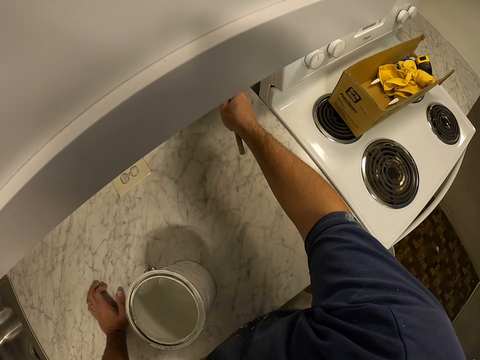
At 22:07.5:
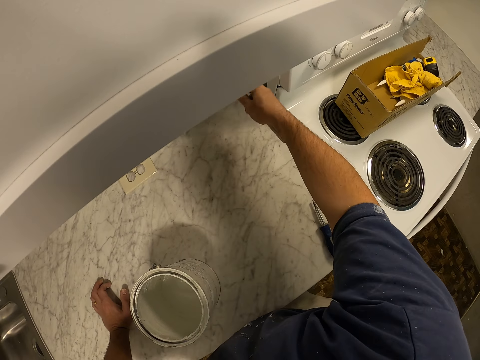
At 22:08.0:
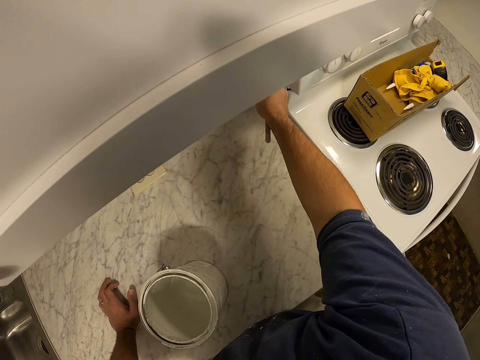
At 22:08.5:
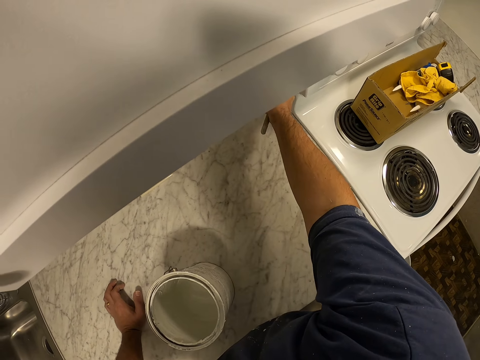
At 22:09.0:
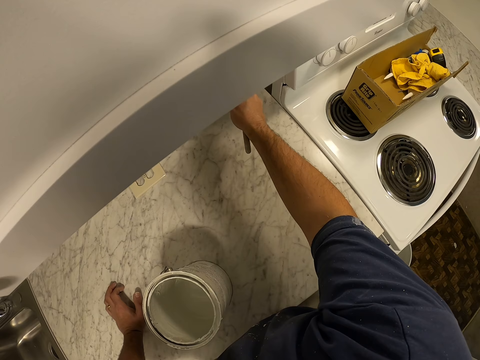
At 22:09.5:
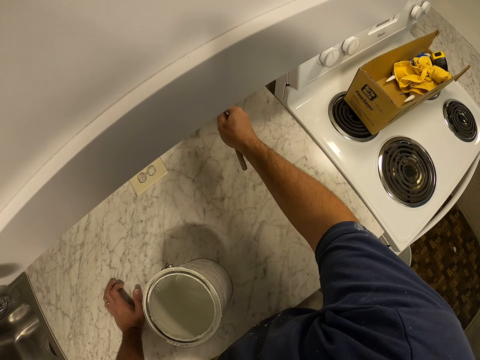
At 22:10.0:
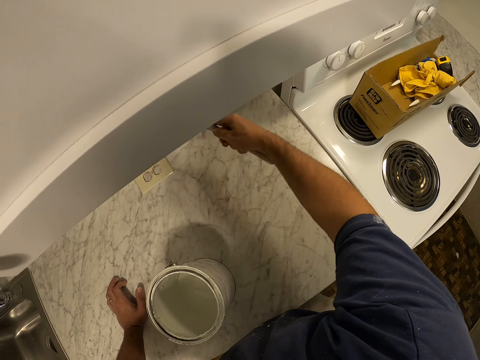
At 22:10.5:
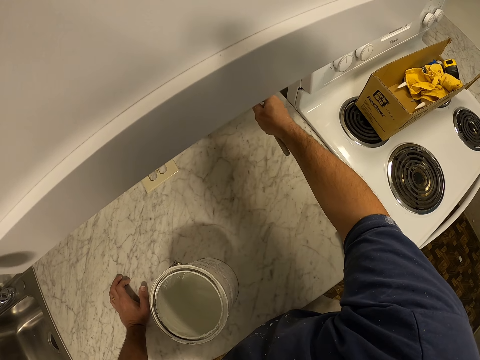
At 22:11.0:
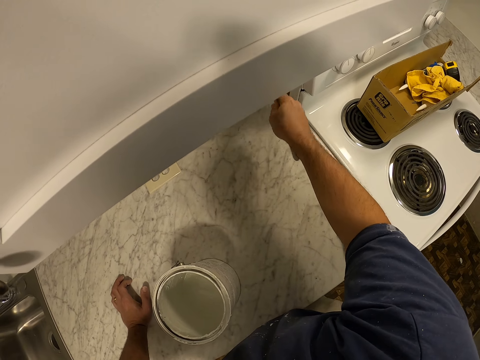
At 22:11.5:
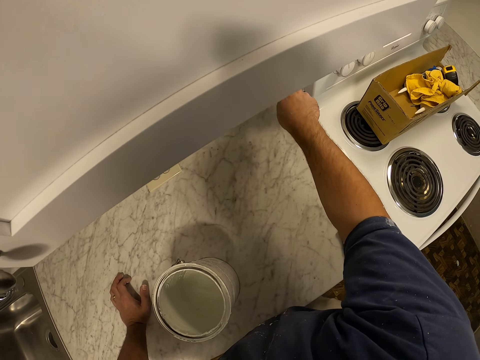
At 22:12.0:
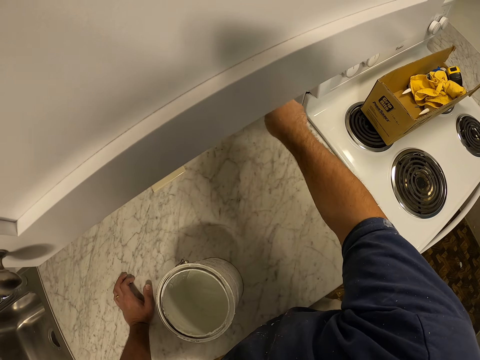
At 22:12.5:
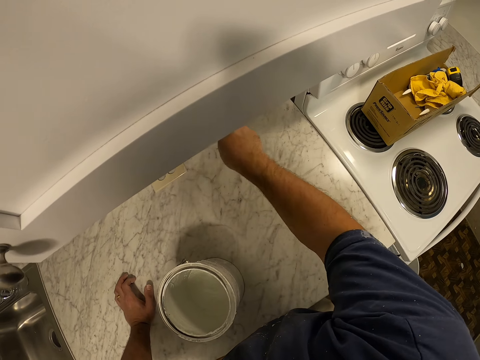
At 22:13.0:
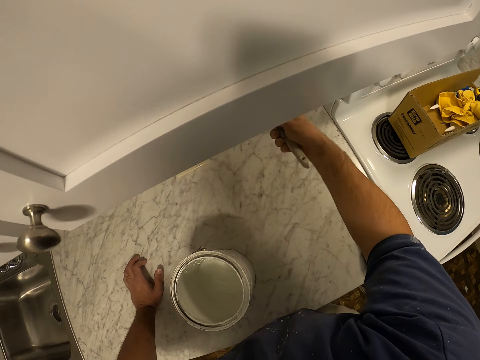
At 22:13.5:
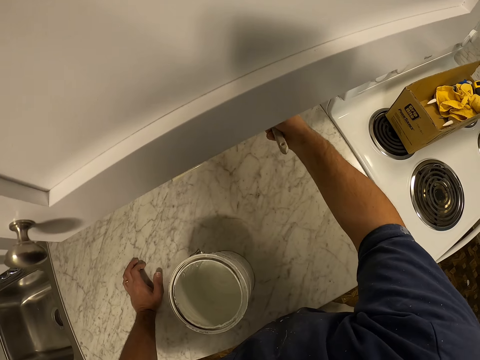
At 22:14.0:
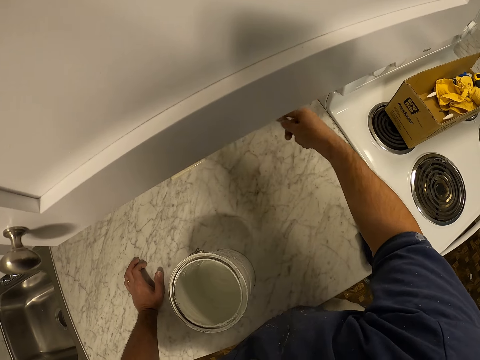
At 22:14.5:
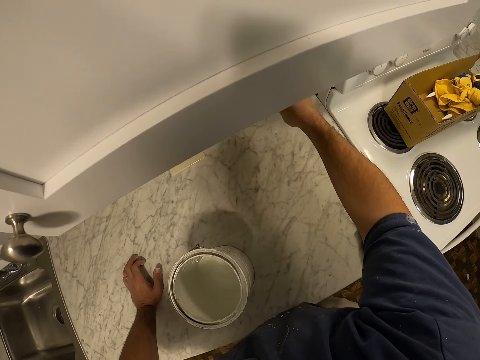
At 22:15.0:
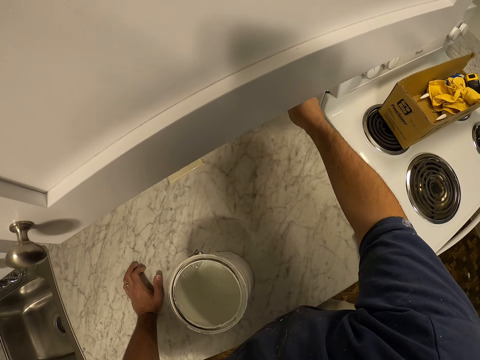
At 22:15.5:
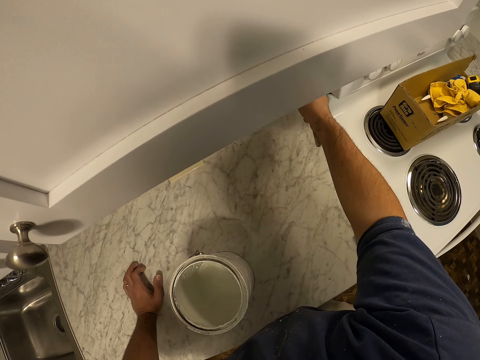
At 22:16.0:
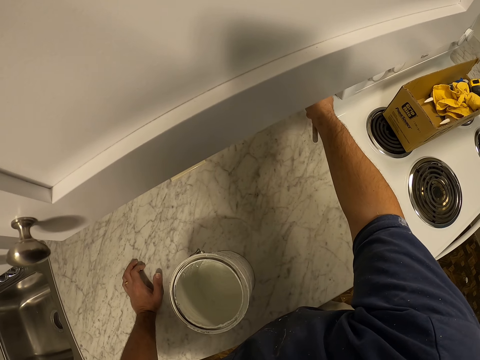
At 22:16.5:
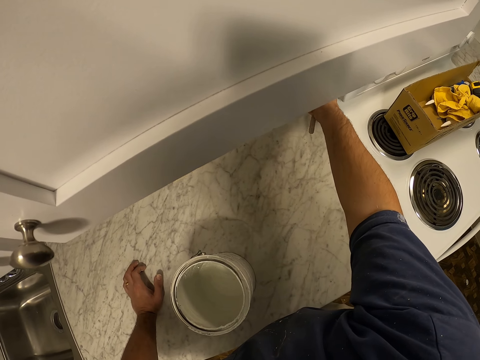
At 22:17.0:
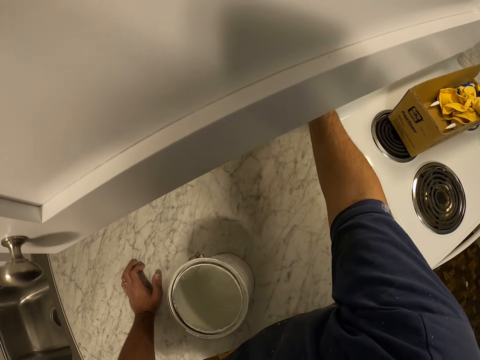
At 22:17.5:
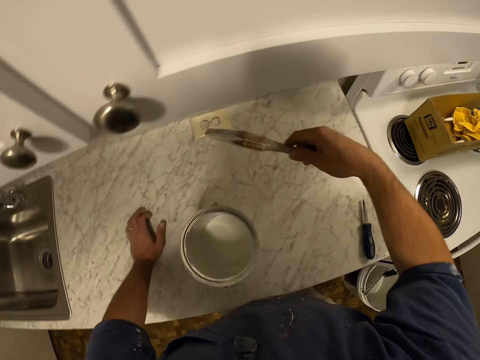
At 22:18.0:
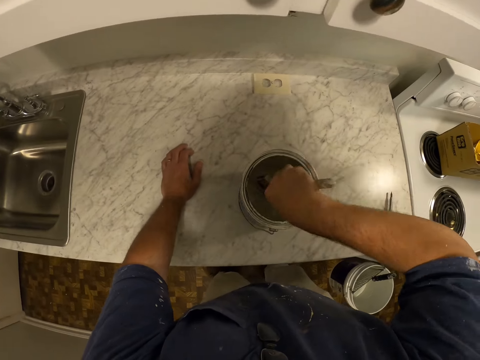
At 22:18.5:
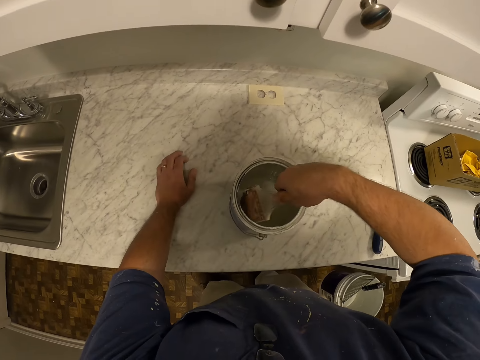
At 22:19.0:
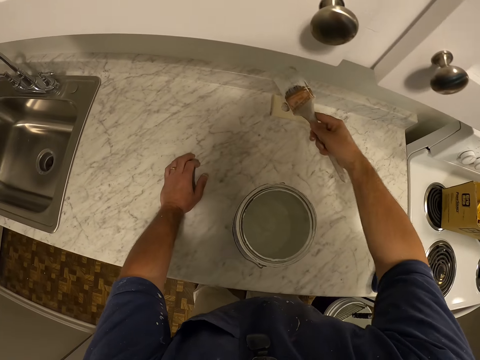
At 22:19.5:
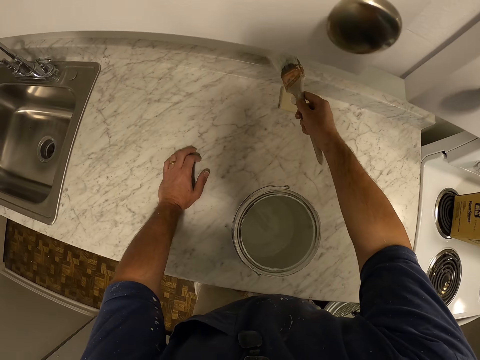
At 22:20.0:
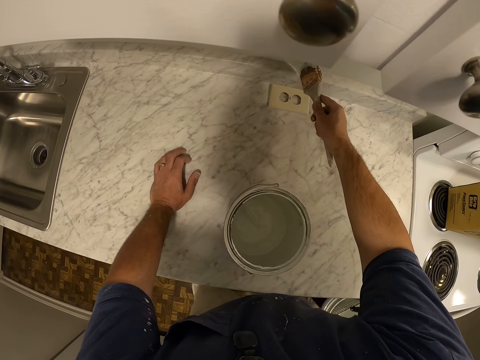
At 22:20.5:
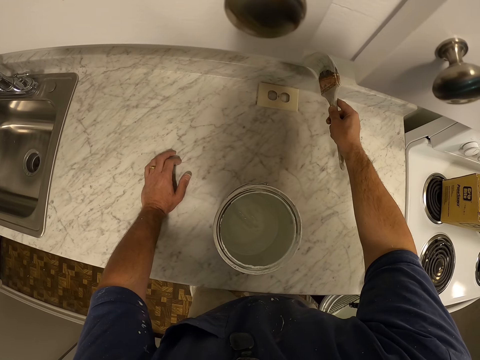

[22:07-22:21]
The camera wearer gets more paint from the paint container with the paint brush. They paint the wall of the kitchen with the paint brush.

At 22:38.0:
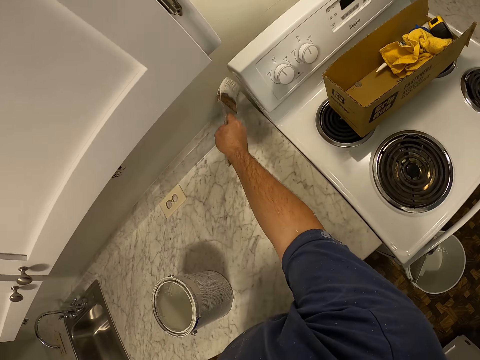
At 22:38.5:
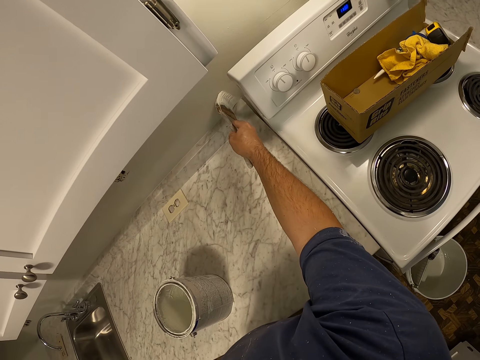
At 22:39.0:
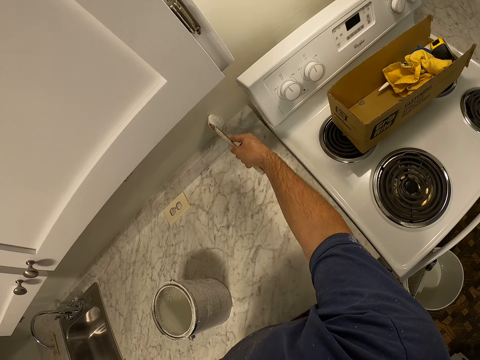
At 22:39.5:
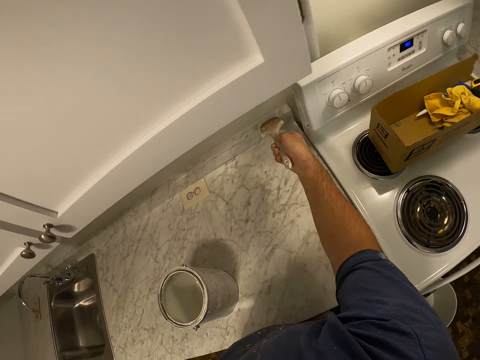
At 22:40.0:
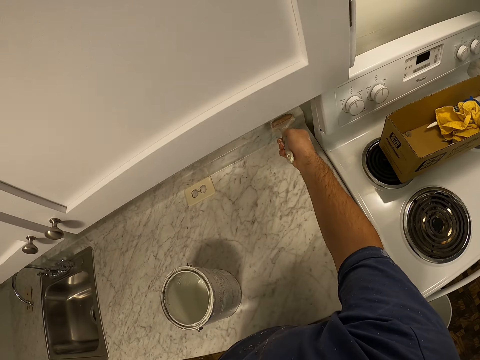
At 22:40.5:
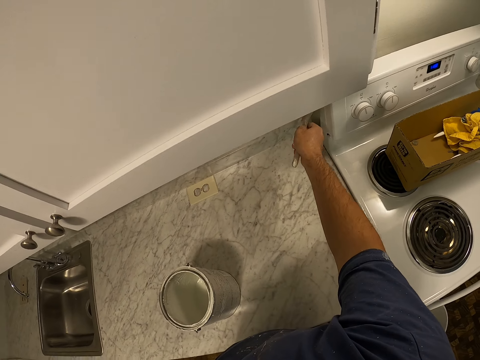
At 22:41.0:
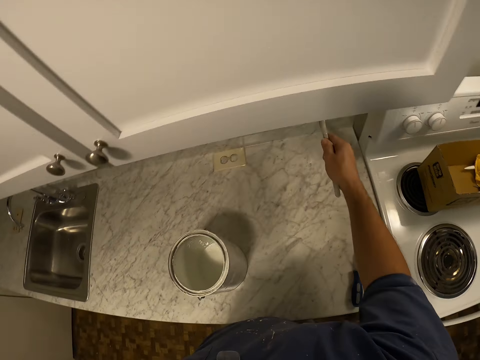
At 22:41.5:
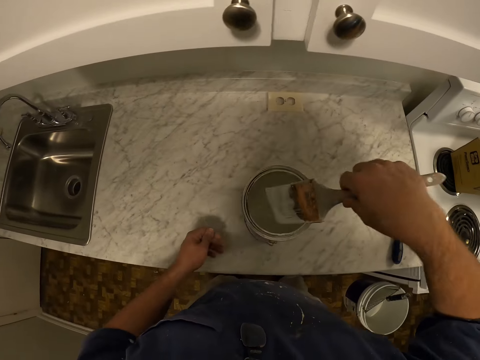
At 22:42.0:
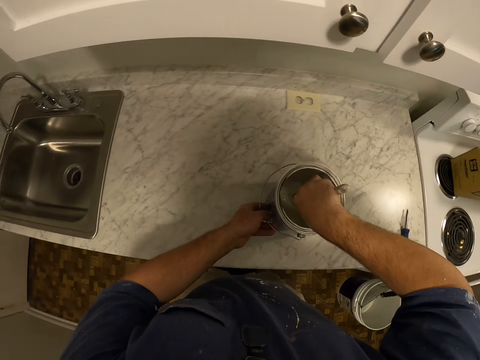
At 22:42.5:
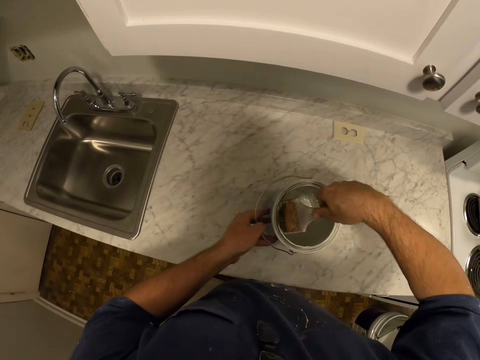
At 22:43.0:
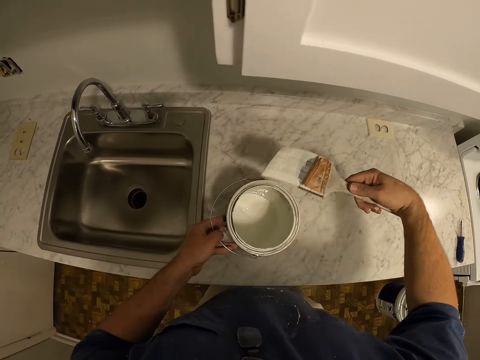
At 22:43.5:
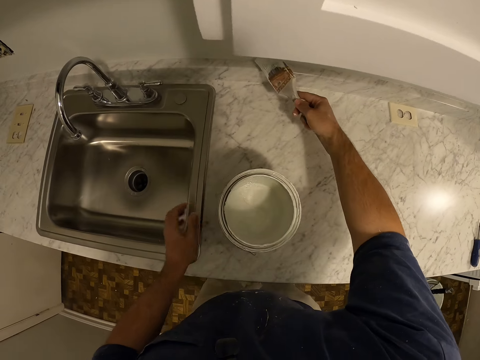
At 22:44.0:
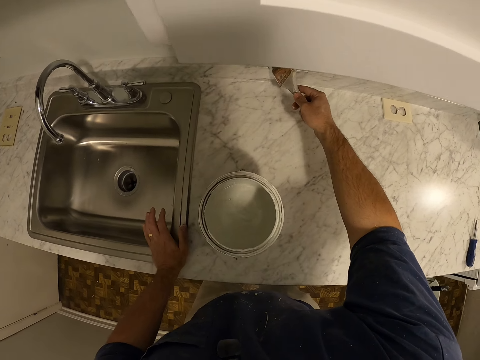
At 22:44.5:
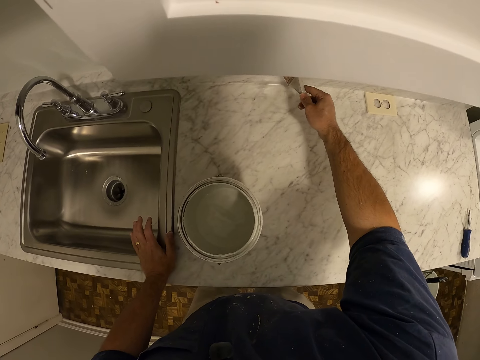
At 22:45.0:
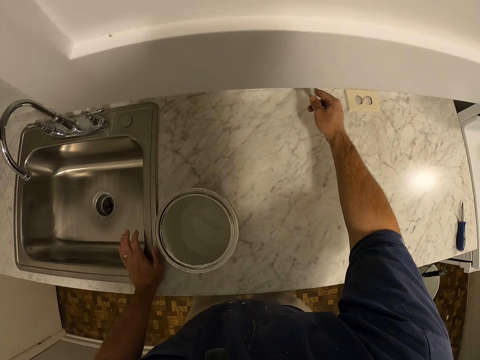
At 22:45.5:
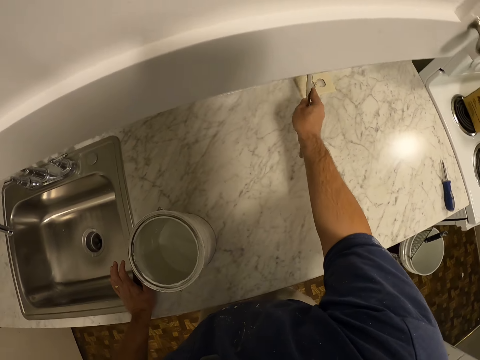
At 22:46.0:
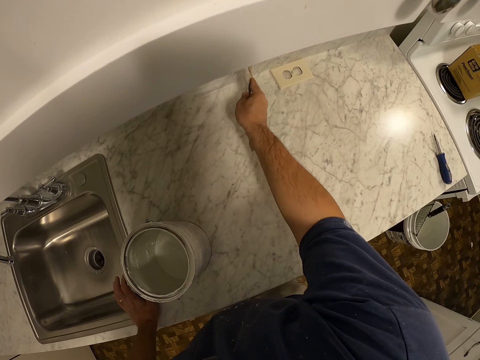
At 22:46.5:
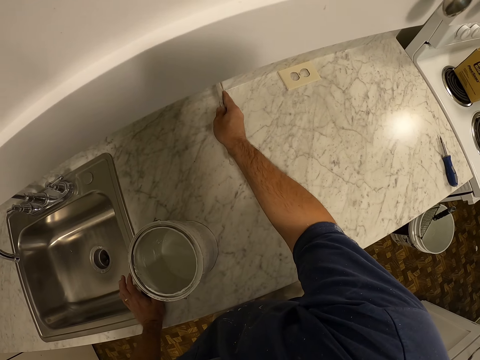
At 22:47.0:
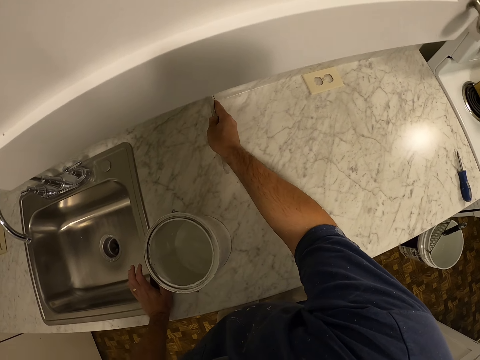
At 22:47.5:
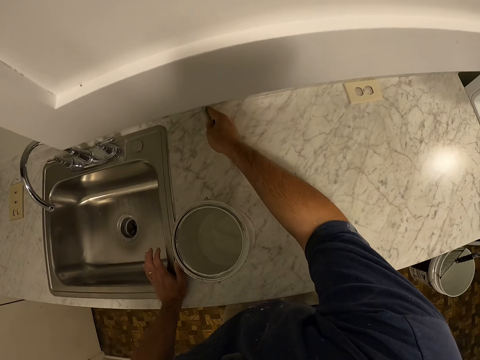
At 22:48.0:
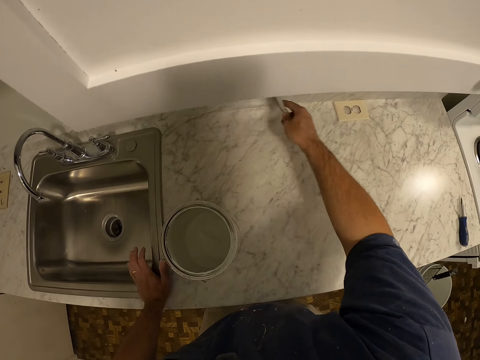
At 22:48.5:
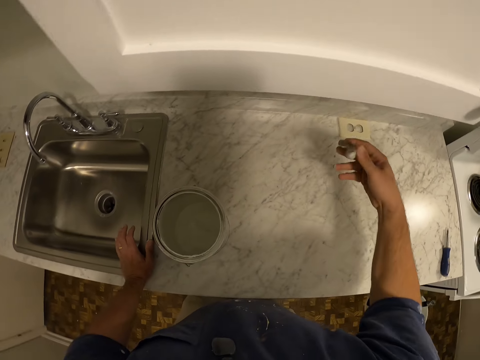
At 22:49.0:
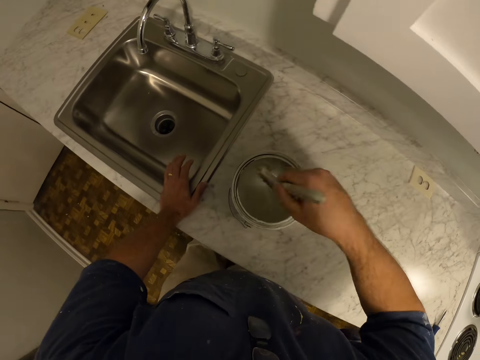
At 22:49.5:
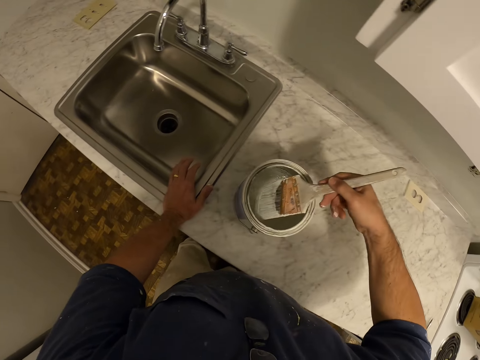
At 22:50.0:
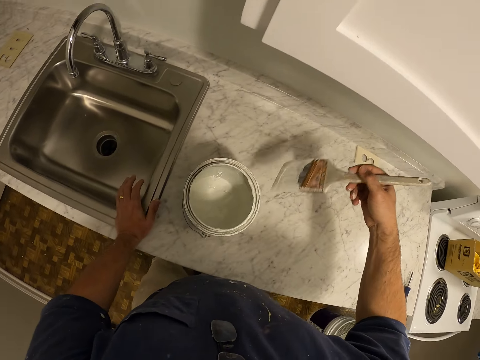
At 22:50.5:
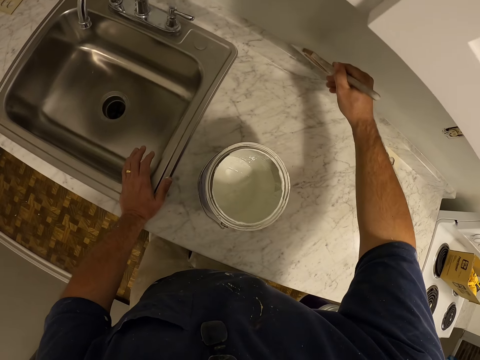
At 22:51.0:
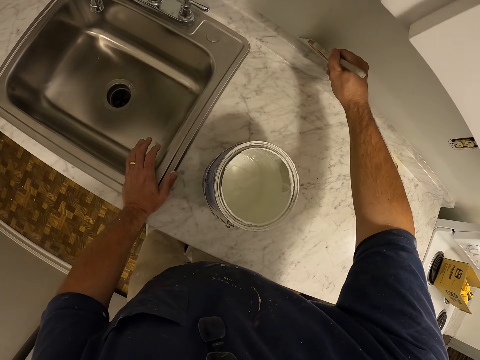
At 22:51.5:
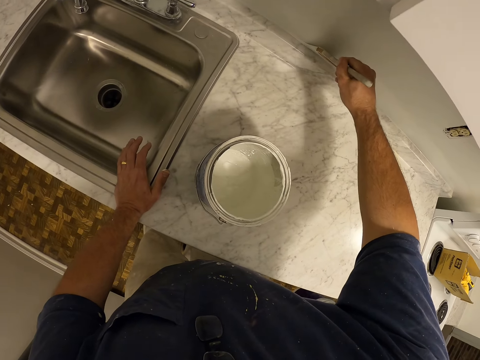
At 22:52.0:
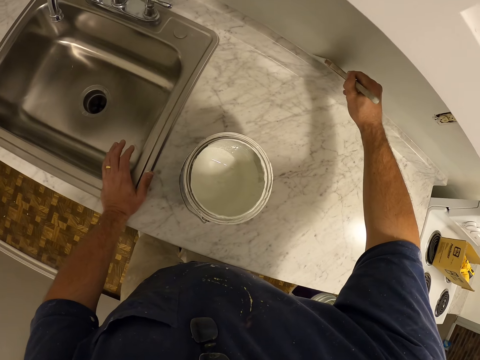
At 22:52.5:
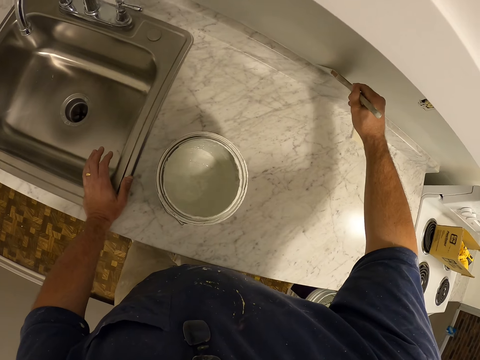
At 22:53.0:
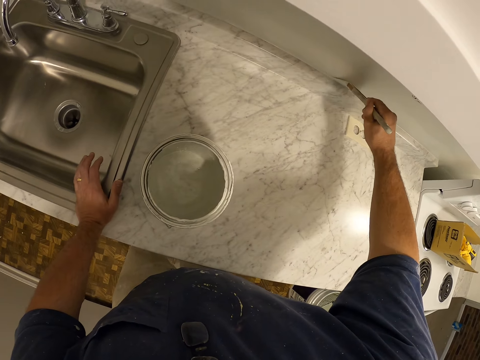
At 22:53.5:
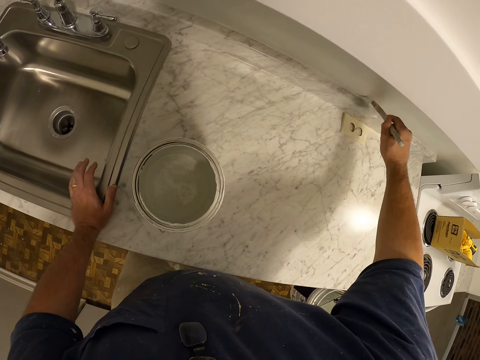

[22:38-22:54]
The camera wearer paints the wall of the kitchen with the paint brush. They get more paint from the paint container with the paint brush. They pick up the paint and put down the paint. They paint the wall of the kitchen with the paint brush. They get more paint from the paint container with the paint brush. They remove the paint brush from the paint. They paint the wall of the kitchen with the paint brush.
